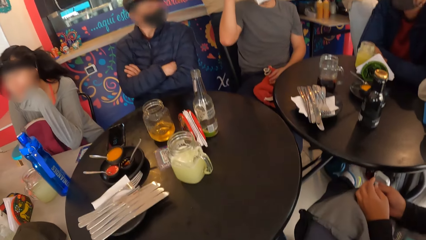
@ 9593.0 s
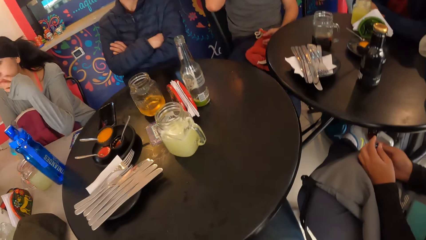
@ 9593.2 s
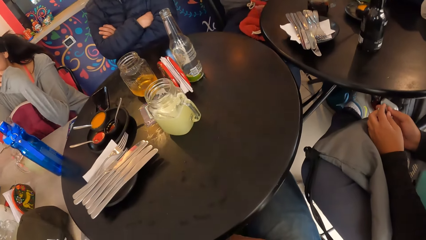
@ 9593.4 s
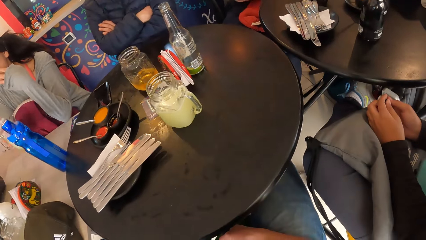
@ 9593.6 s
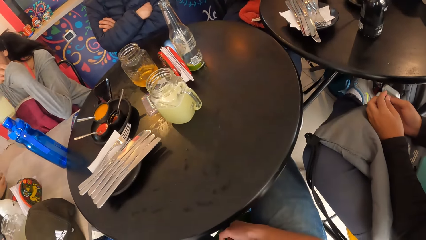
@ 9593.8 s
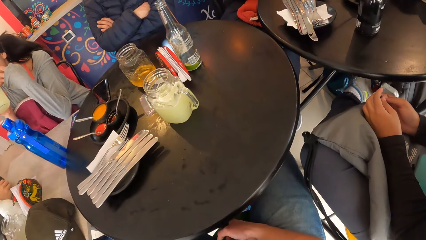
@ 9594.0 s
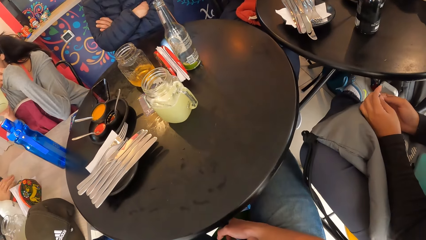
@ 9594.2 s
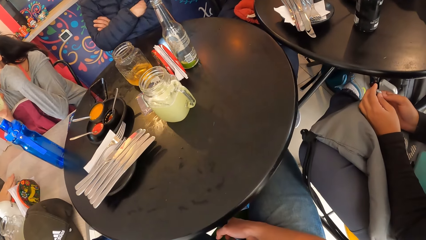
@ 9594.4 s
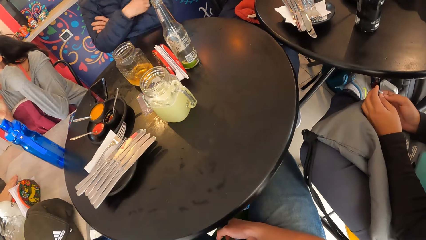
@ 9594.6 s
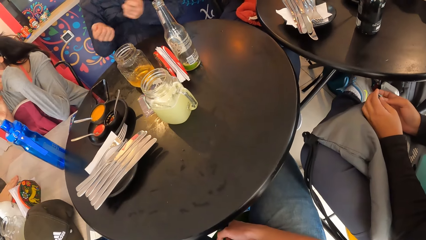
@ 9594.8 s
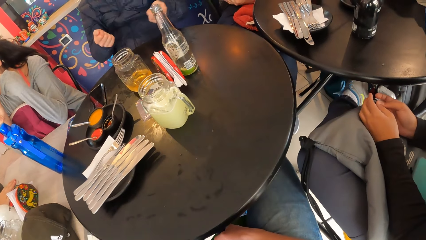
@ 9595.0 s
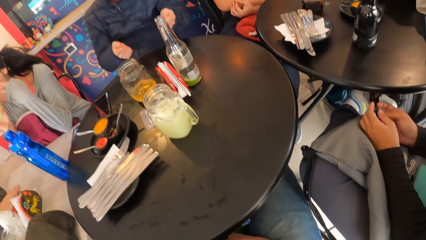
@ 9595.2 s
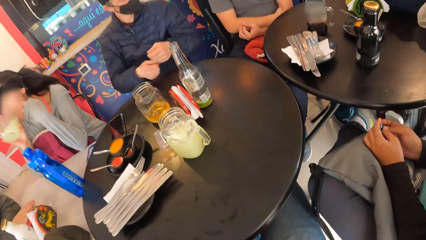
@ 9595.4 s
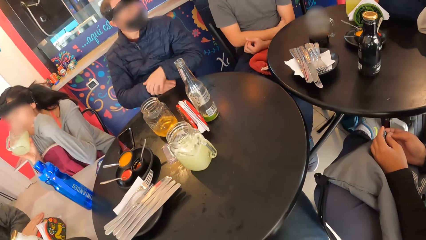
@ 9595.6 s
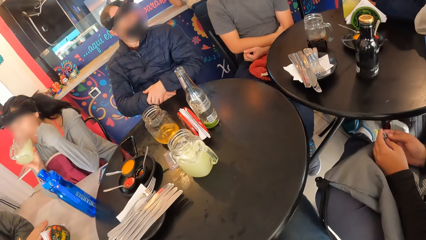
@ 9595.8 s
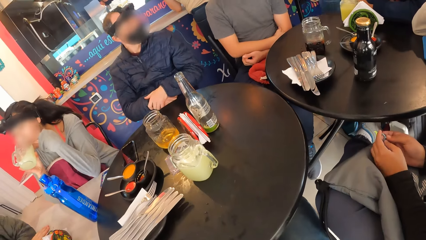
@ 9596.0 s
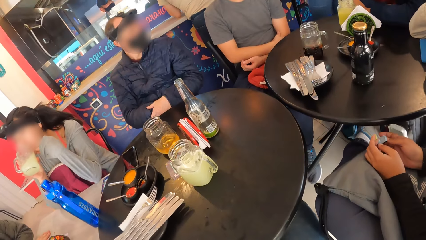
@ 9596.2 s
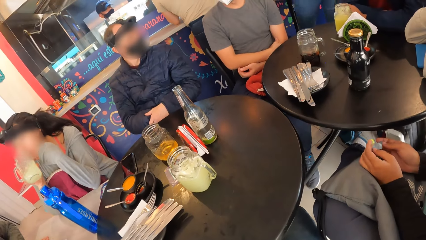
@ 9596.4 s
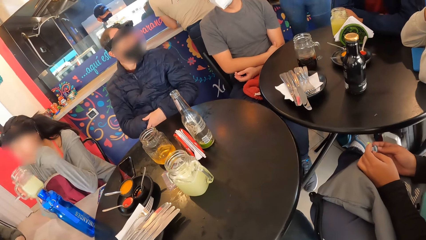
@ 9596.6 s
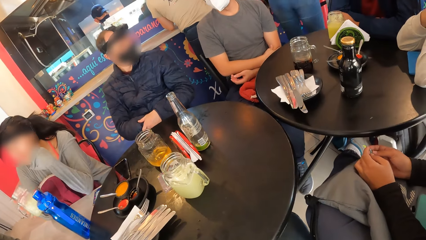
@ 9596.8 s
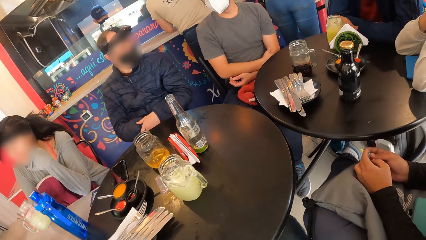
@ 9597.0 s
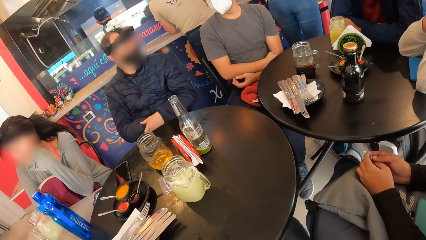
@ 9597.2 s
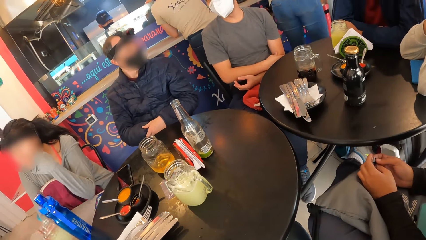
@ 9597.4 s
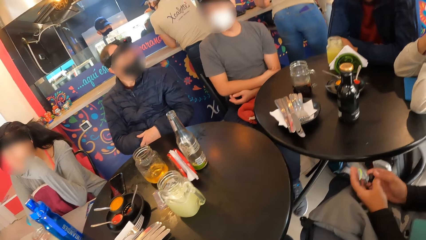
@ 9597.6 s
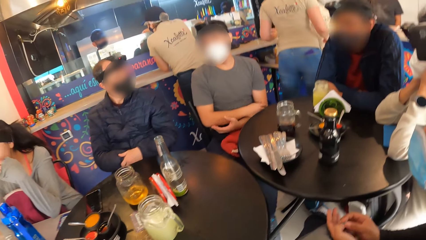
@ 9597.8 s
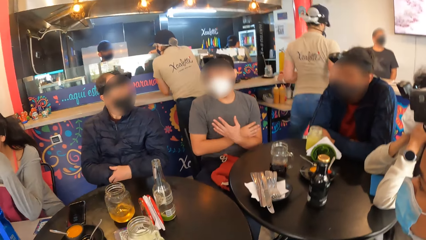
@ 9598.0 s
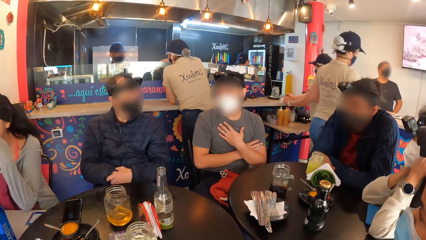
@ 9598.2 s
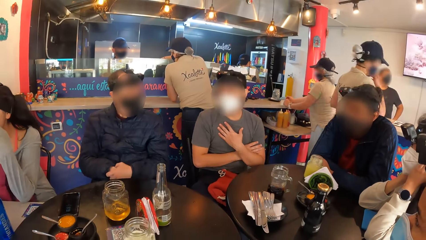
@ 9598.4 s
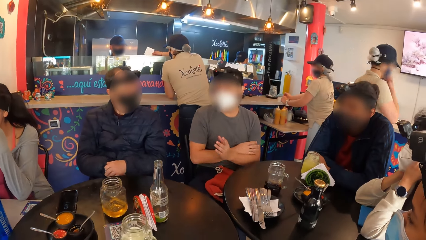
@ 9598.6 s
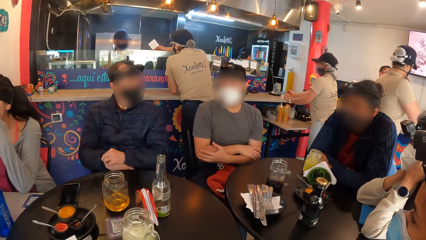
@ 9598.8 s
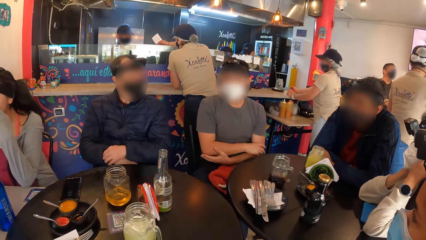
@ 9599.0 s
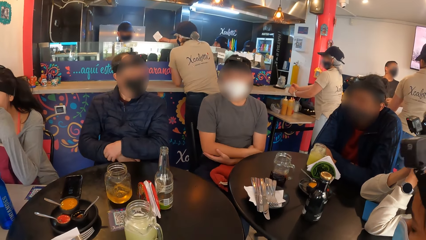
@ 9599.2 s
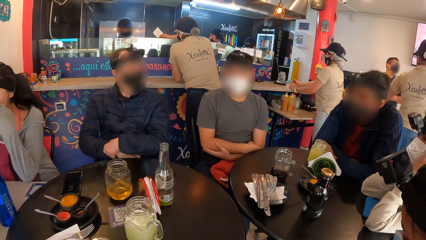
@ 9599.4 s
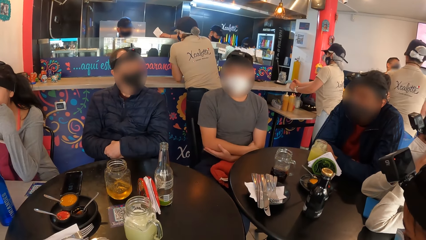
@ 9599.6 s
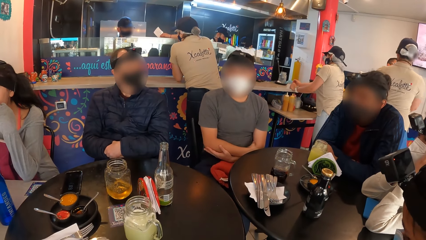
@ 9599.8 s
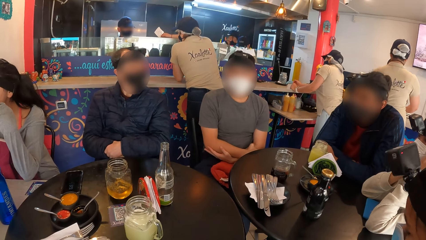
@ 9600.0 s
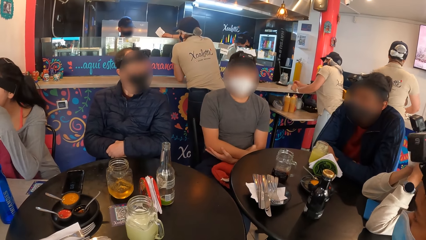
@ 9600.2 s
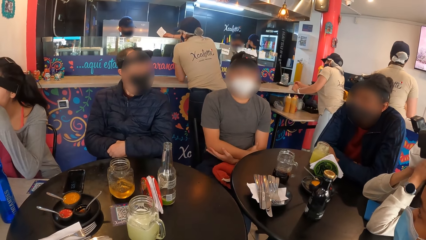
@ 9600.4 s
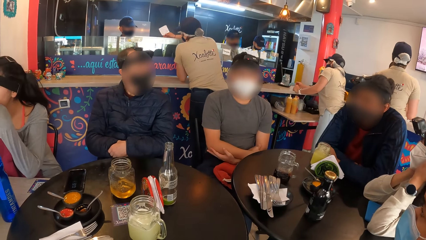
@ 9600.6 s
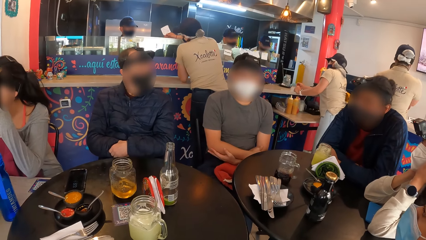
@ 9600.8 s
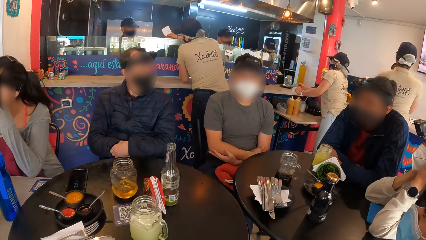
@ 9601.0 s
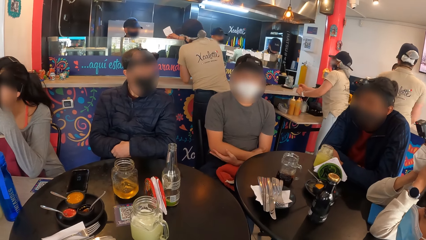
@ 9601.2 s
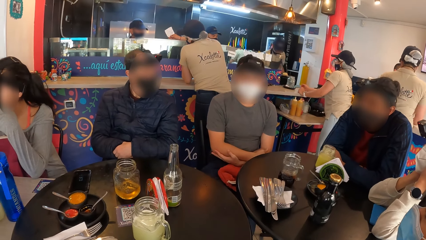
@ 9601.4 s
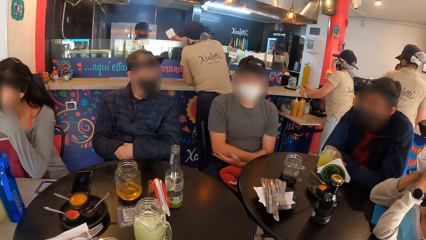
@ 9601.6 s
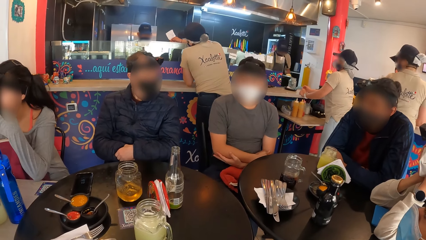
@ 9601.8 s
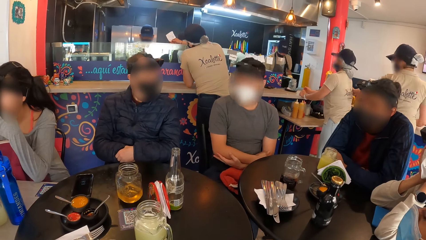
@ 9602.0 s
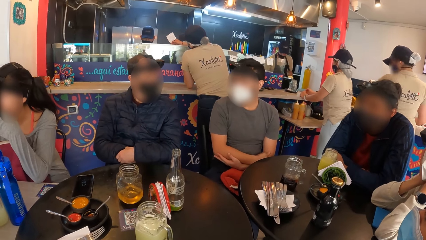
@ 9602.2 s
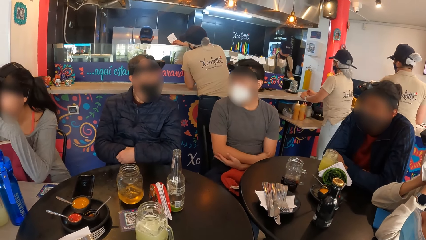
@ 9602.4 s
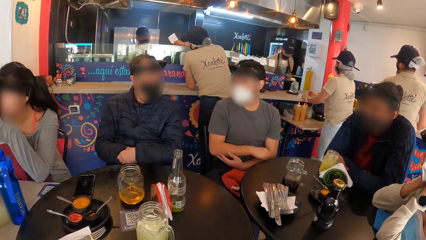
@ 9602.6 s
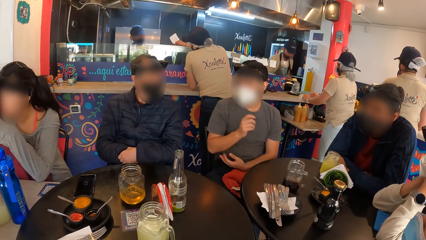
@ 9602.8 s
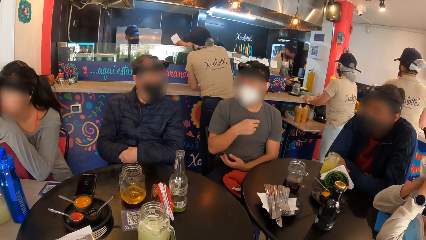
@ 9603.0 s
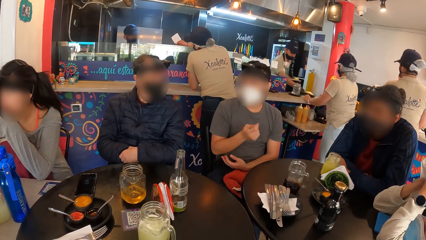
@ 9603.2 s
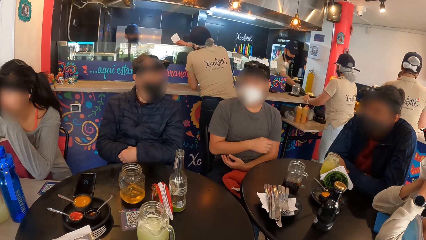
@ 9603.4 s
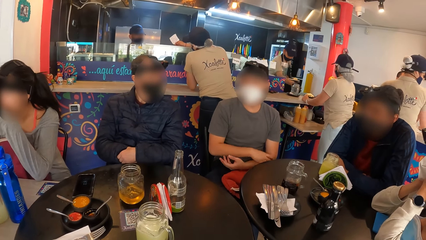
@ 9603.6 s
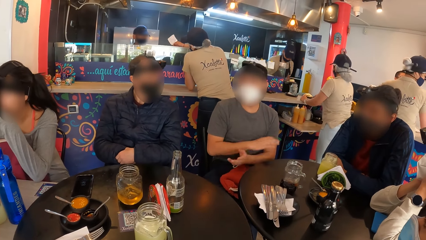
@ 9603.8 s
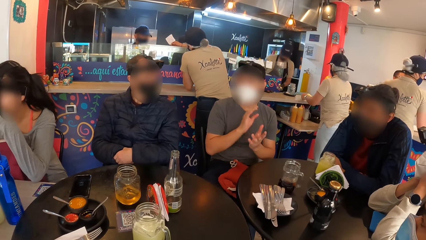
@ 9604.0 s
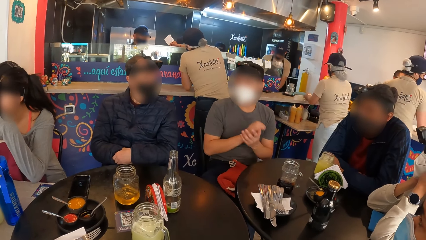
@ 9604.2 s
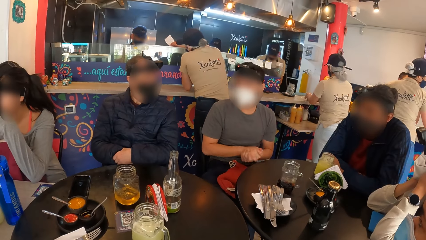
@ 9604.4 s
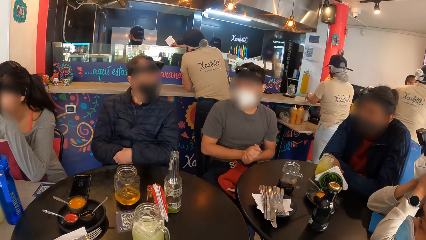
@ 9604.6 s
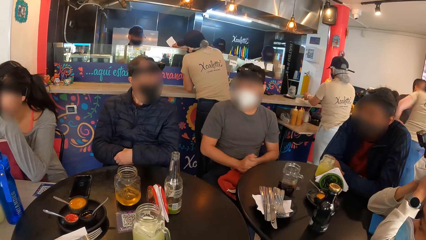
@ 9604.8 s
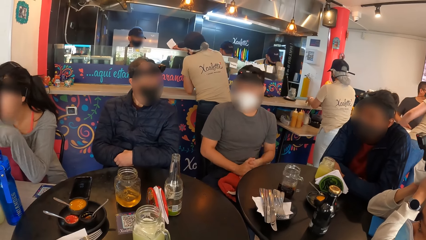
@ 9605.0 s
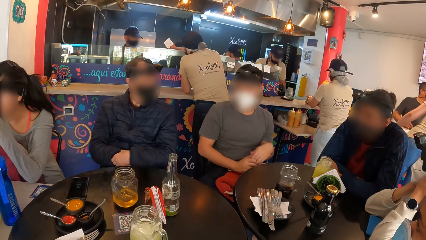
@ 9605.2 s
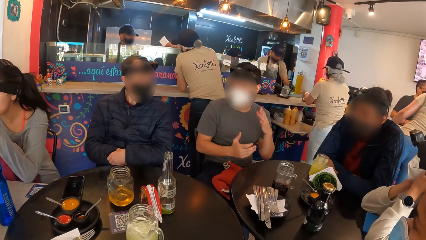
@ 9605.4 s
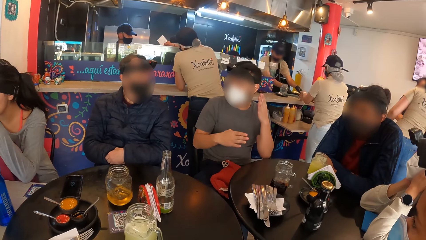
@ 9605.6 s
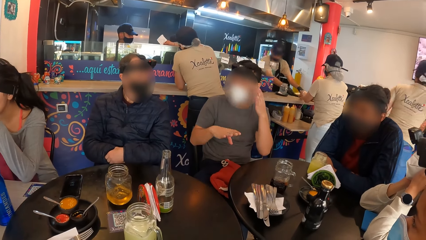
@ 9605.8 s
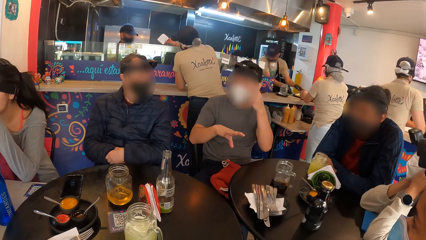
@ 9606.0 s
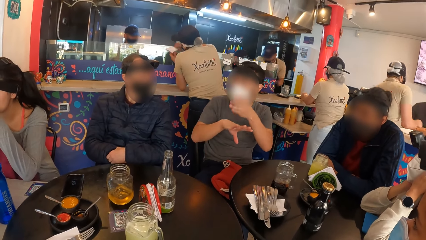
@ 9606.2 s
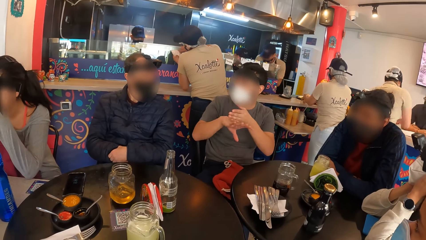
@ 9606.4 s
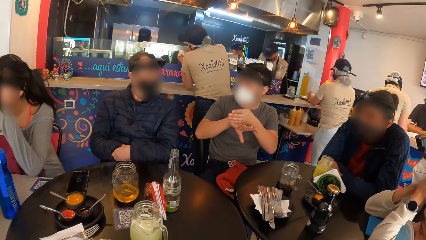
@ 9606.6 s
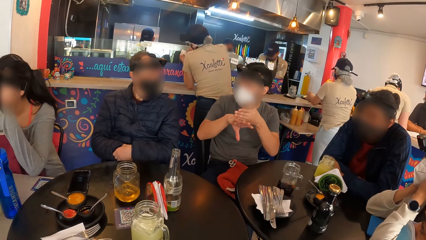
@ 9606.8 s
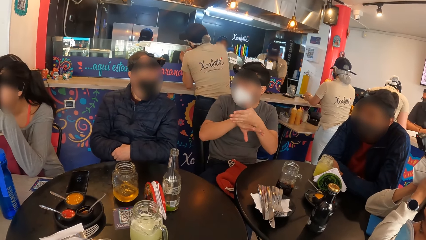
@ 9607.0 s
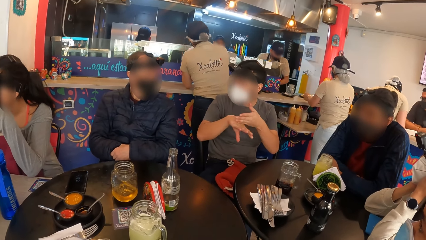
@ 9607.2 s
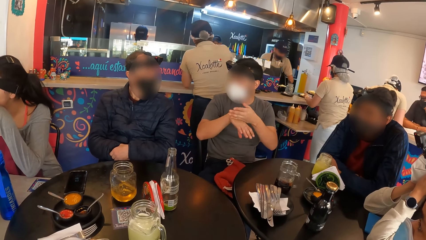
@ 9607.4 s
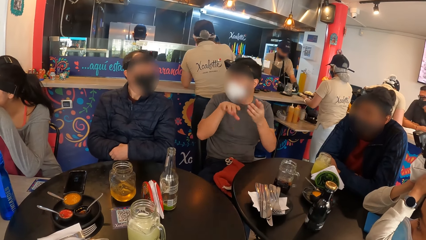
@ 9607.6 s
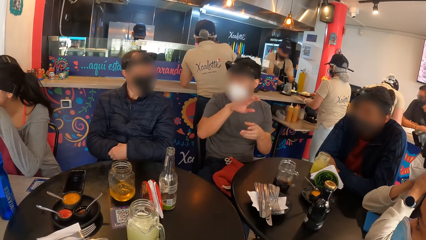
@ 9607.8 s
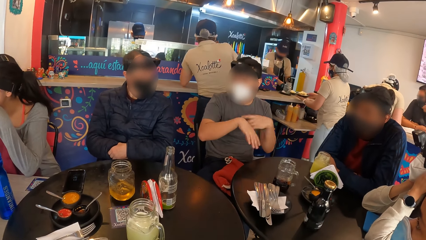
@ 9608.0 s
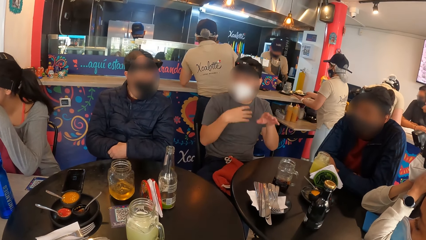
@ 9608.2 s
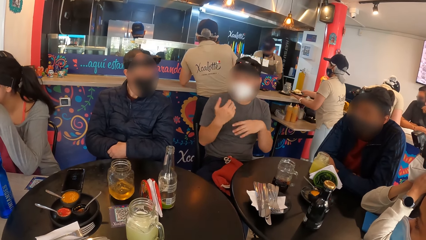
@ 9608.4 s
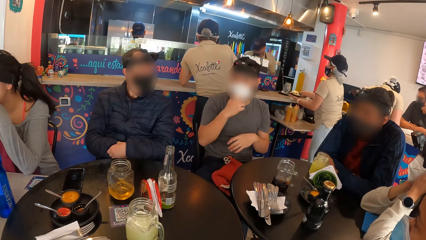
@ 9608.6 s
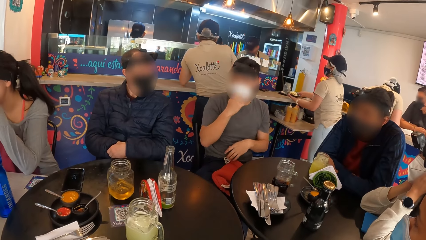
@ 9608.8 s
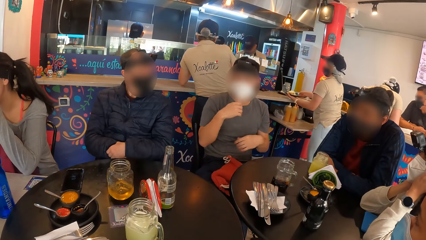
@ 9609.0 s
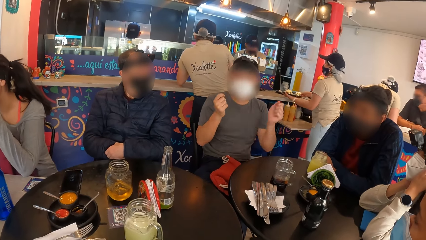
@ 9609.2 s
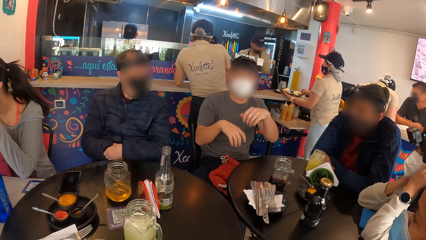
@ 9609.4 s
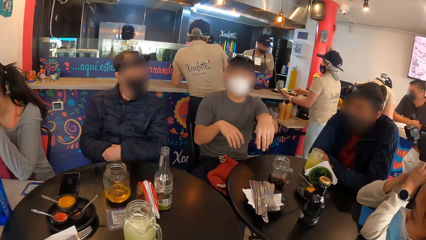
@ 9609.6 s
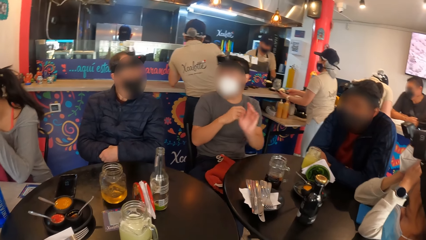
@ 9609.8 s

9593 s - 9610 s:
The woman takes a drink from the cup in her right hand, drops the cup on the table with her right hand and interacts with a man and another man. A person nods.
